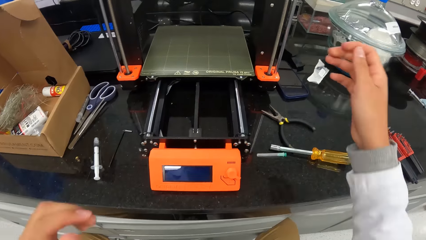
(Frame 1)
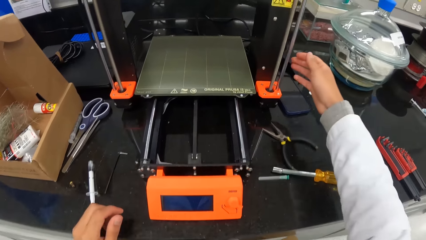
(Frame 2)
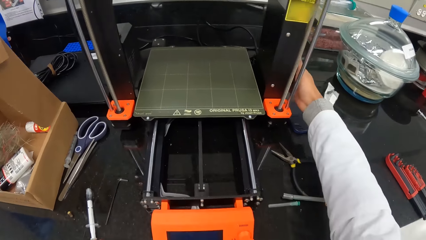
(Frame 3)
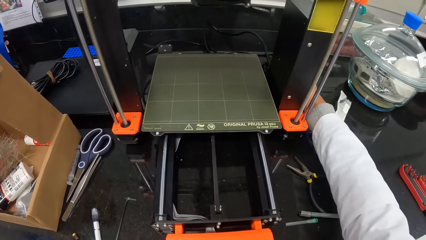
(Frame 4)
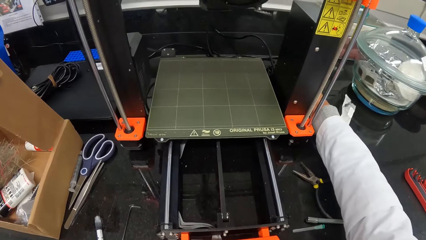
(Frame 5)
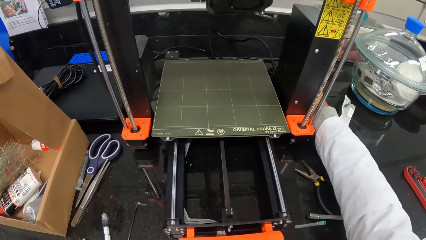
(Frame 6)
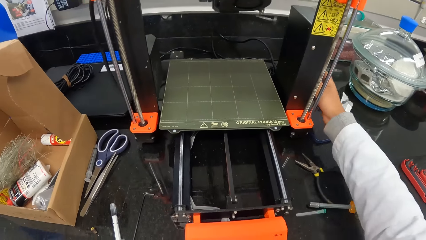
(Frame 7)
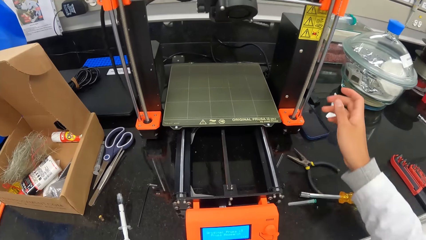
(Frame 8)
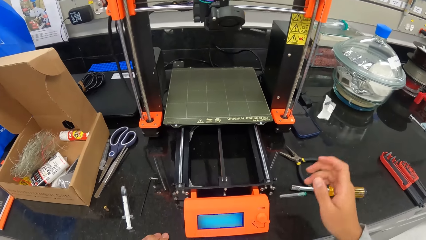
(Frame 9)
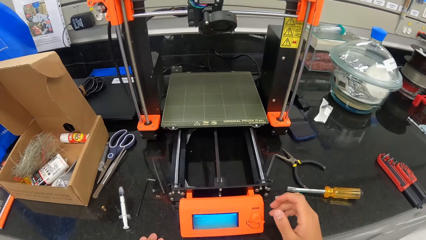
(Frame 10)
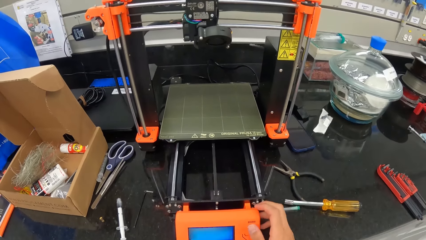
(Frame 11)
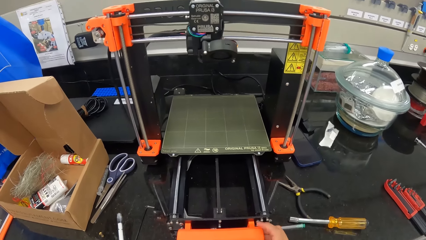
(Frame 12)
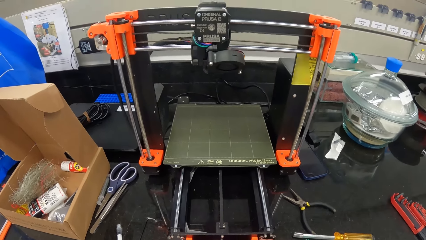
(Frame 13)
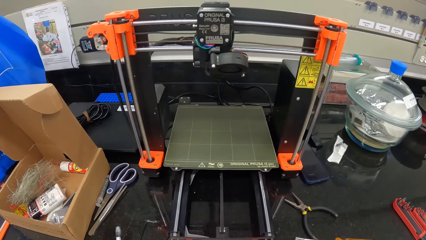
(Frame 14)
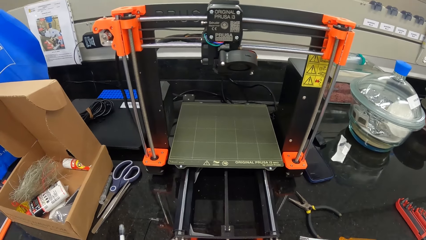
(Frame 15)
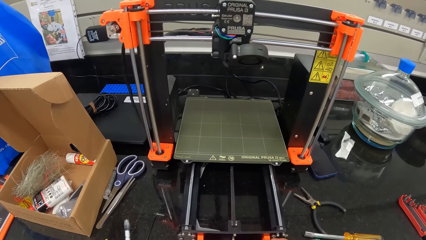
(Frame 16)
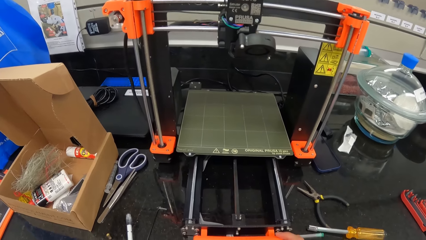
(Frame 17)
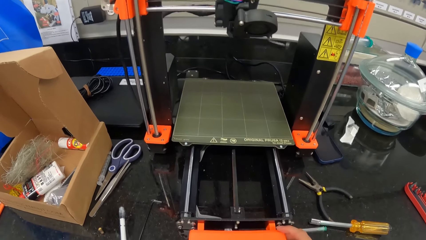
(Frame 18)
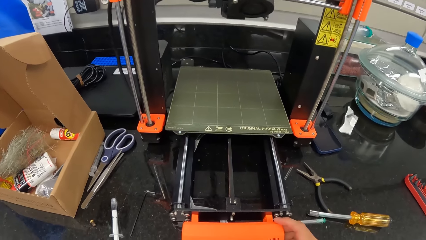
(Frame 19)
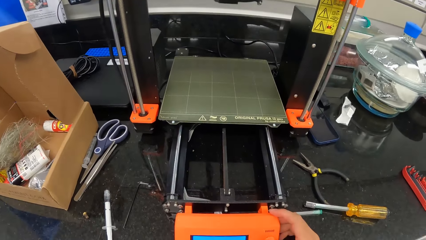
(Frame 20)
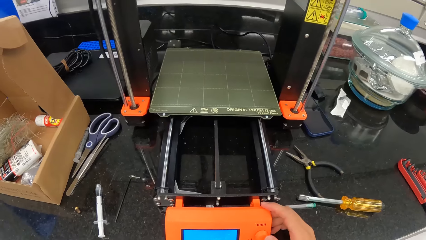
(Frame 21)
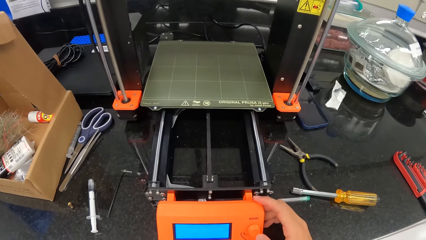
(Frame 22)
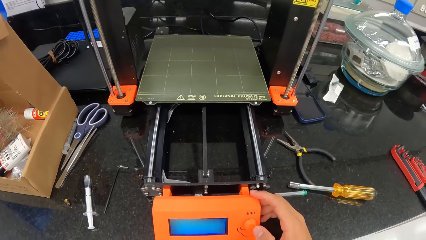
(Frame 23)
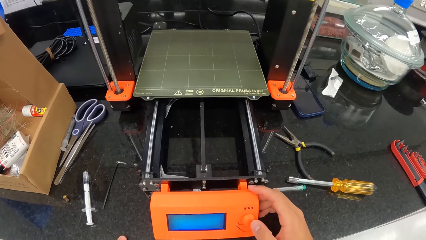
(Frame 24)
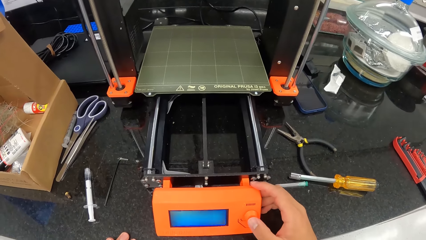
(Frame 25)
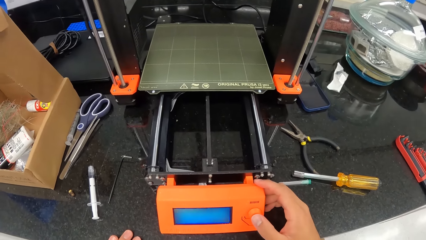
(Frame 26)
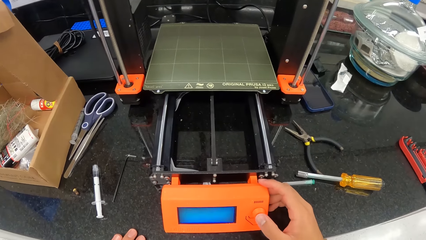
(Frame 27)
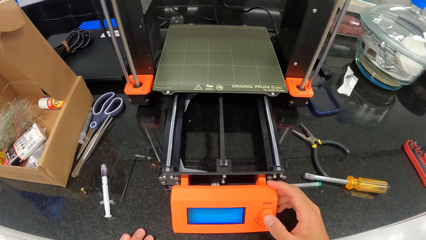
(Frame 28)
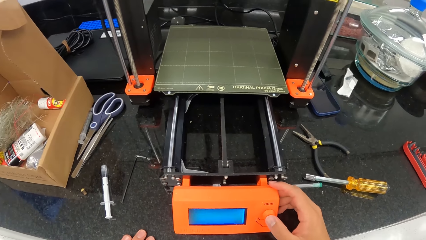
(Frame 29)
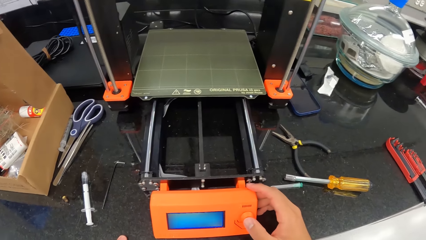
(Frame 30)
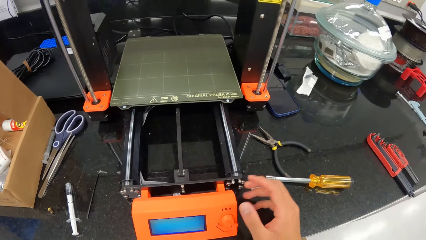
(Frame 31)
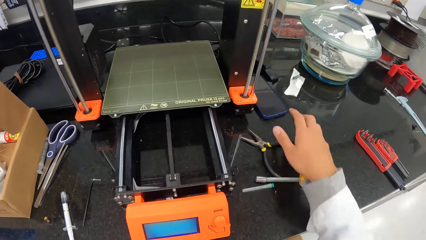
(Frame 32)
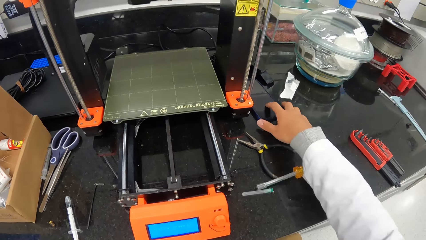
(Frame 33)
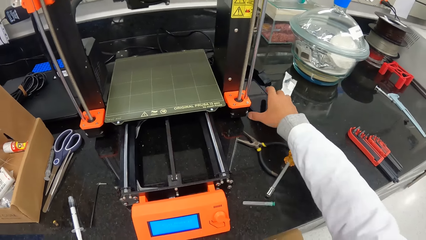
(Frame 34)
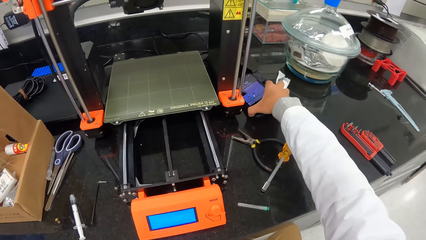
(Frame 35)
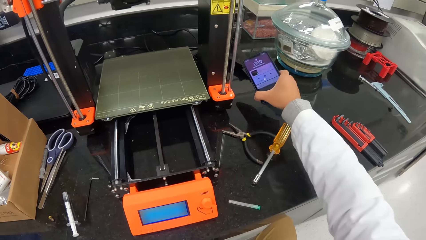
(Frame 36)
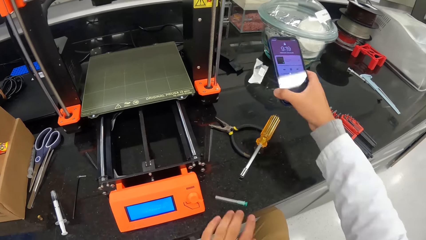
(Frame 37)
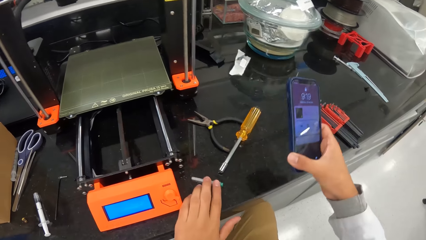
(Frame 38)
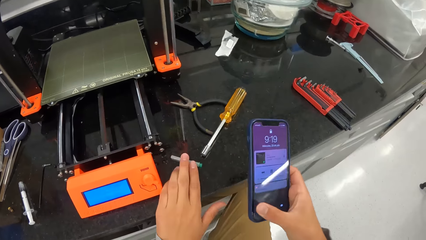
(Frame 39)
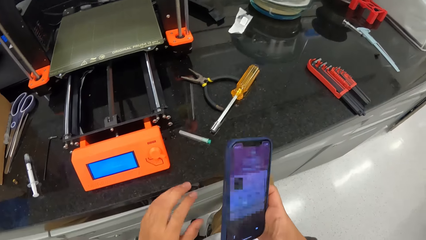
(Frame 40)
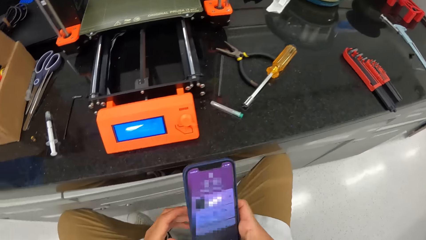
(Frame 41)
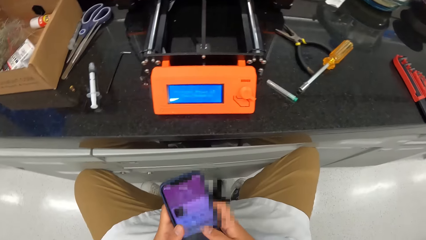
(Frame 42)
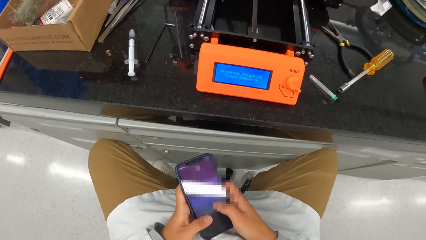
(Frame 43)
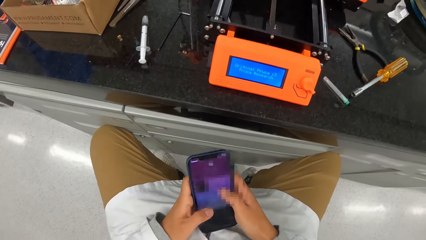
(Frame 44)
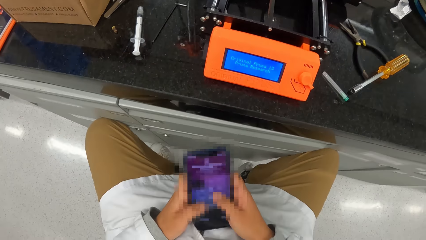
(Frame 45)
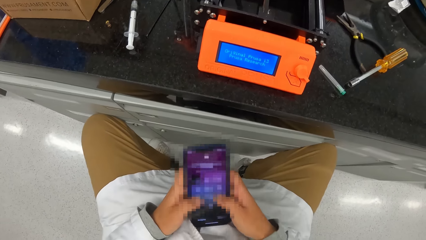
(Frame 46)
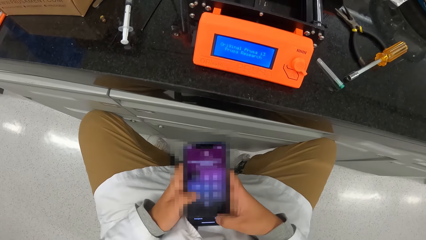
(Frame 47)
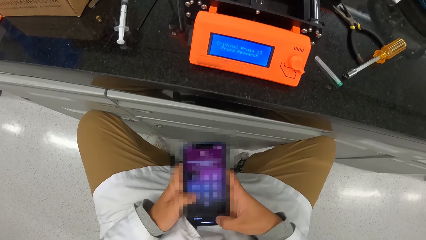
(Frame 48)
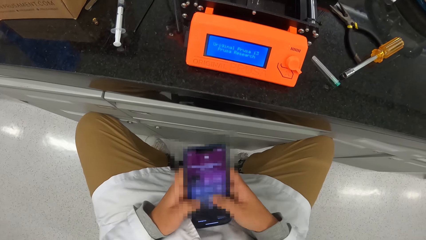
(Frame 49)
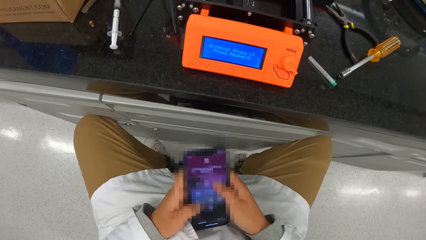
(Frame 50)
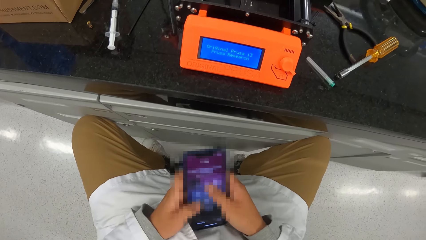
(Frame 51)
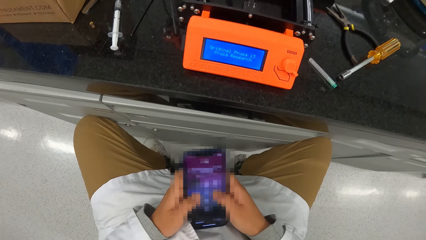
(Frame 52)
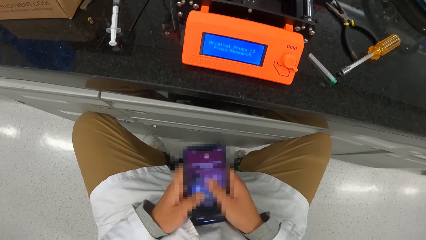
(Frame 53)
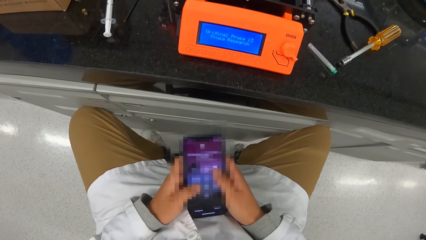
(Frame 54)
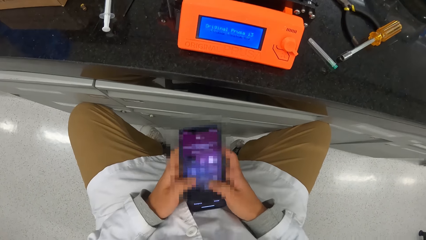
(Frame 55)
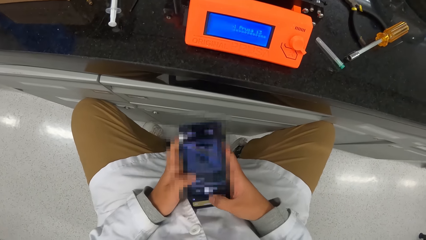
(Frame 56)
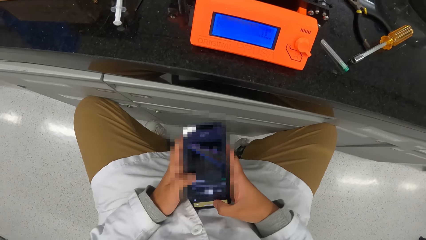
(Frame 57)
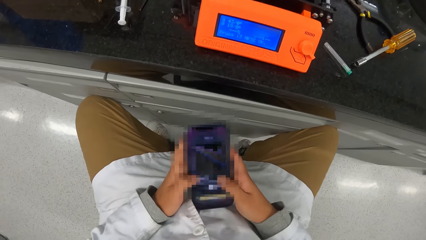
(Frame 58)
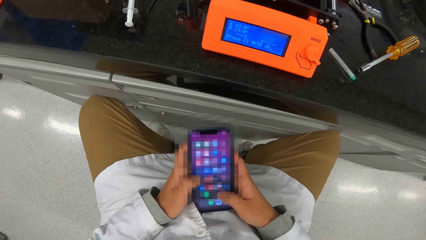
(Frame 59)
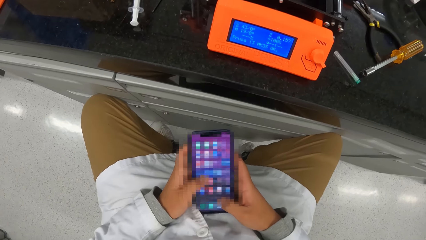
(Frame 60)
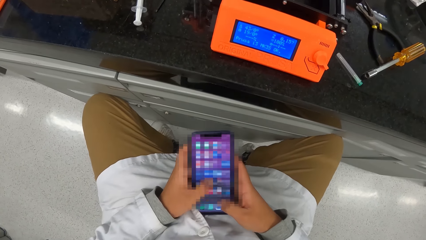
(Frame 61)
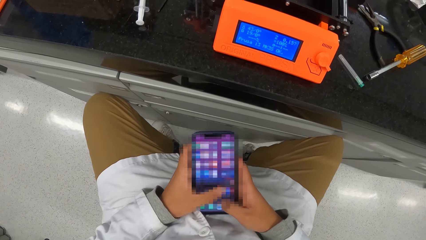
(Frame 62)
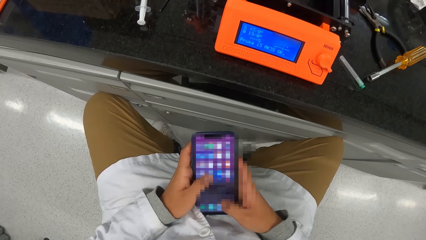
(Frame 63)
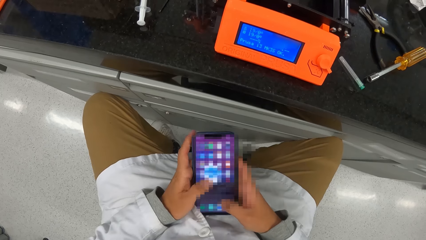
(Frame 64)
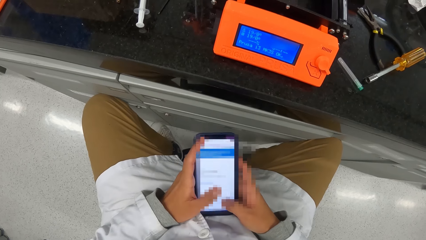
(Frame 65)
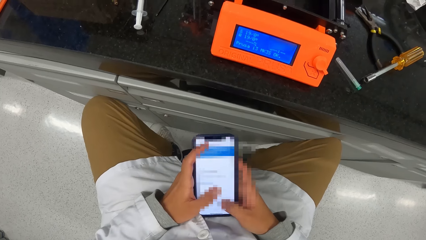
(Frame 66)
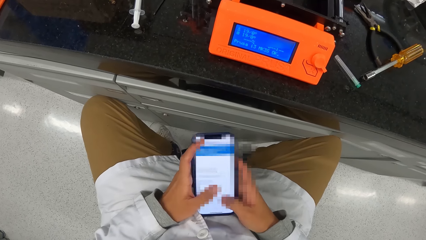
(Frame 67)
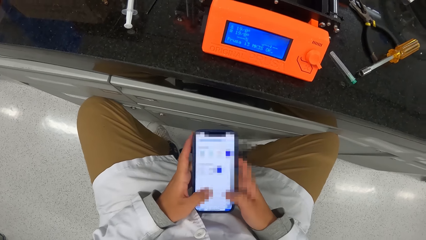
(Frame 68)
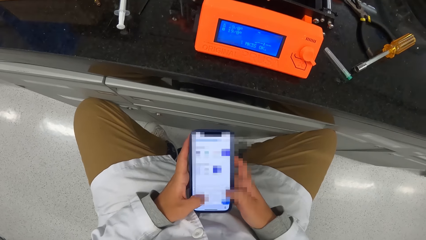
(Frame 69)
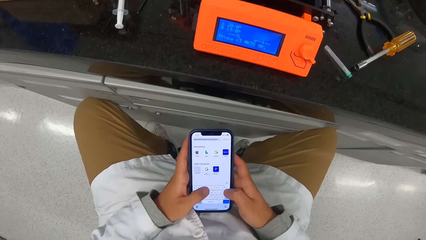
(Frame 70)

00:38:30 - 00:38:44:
The camera wearer stretches his right hand towards the back of the 3D printer. He touches the weighing machine. He removes his right hand from the back of the 3D printer. He operates the 3D printer with his right hand. He sets the weighing machine. He picks up a phone from the laboratory cabinet with his right hand. He pushes the protective cover with his left hand. He holds the phone with both hands. He scrolls on the phone. He operates the phone with his hands.
